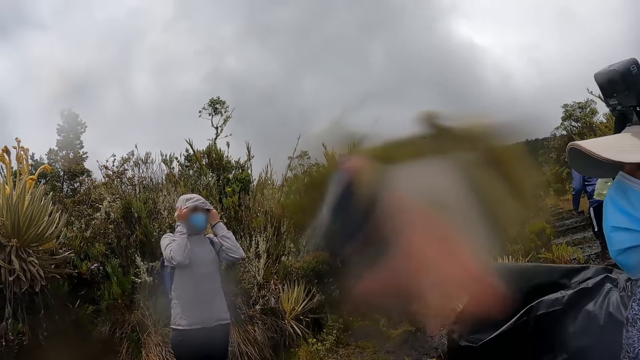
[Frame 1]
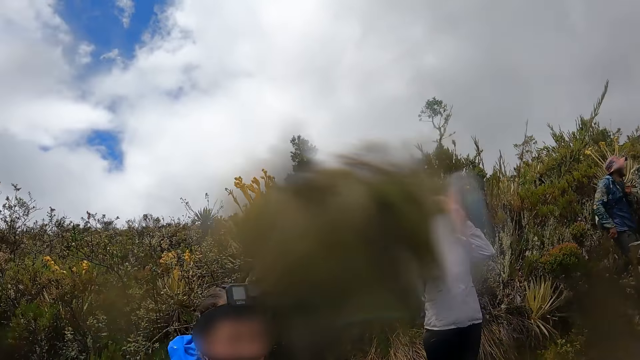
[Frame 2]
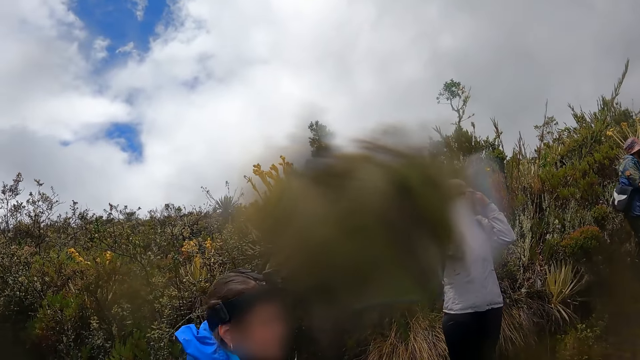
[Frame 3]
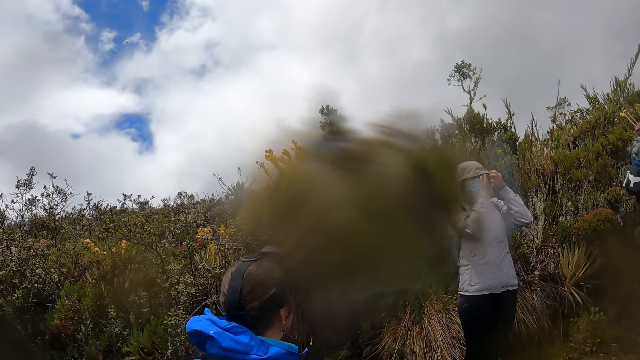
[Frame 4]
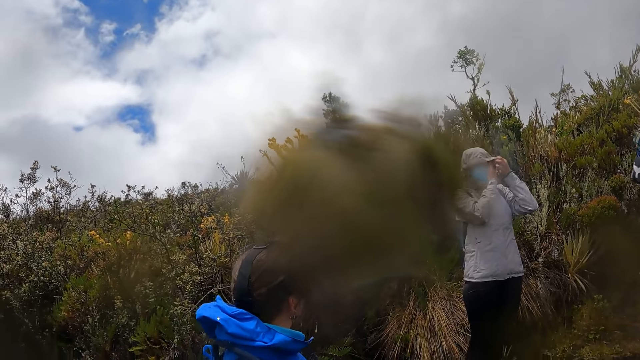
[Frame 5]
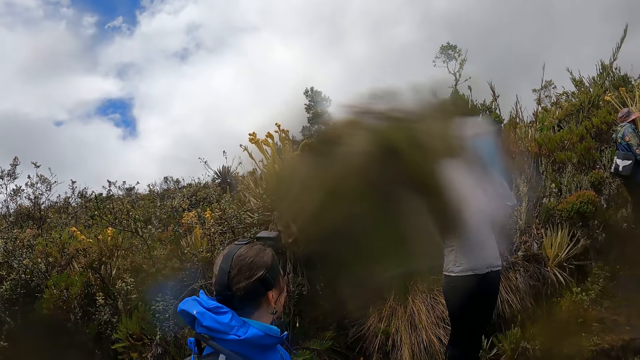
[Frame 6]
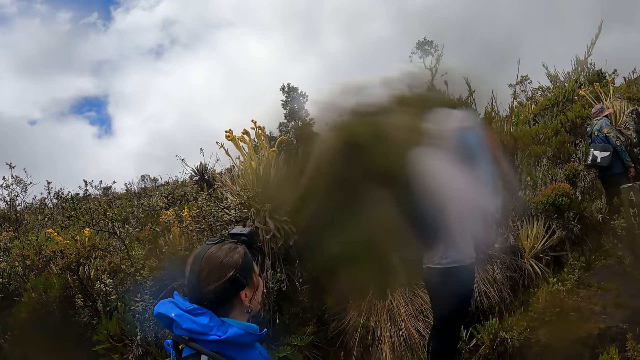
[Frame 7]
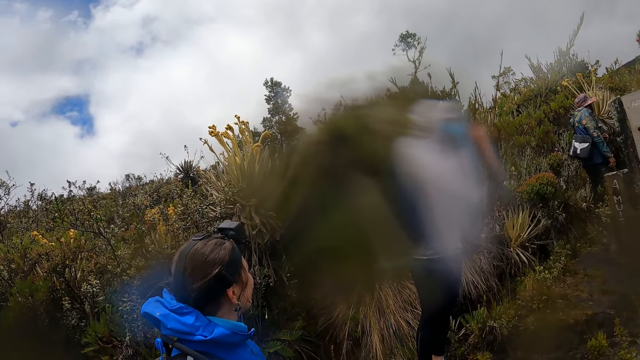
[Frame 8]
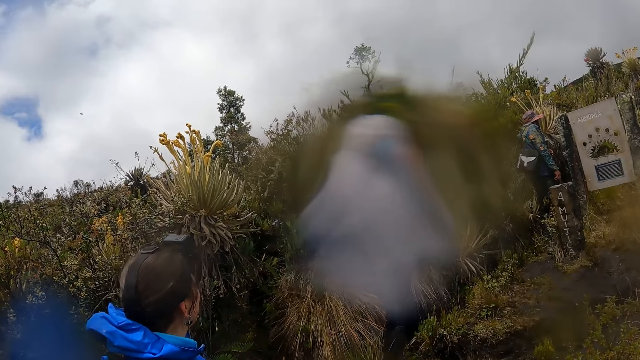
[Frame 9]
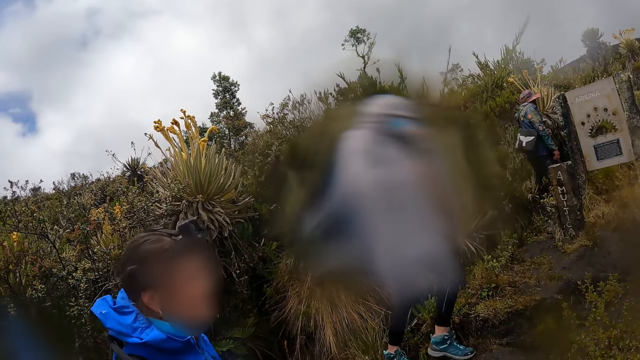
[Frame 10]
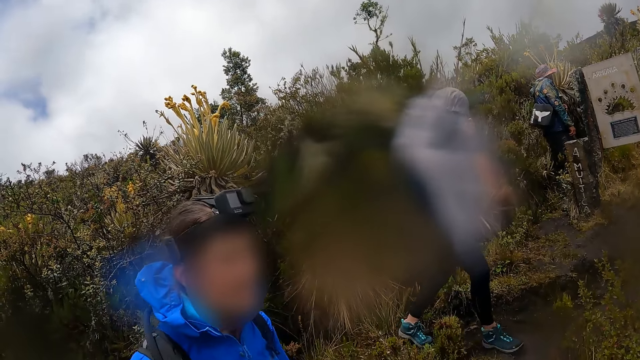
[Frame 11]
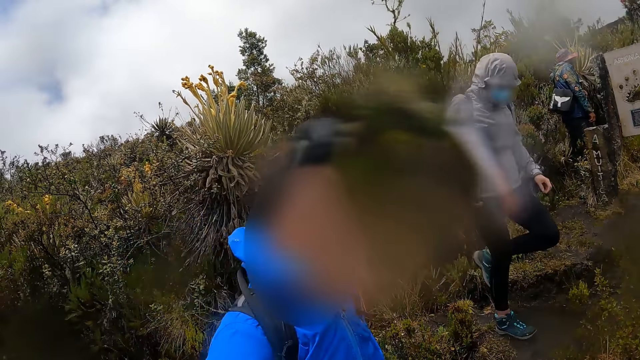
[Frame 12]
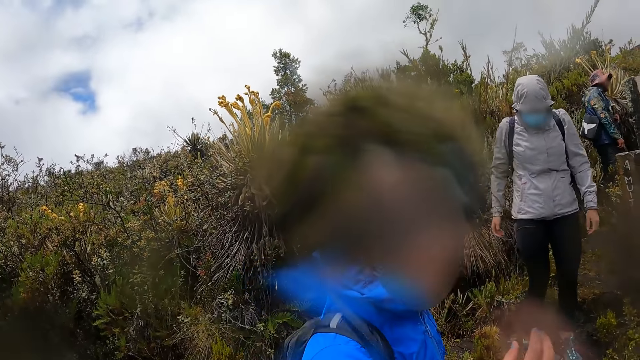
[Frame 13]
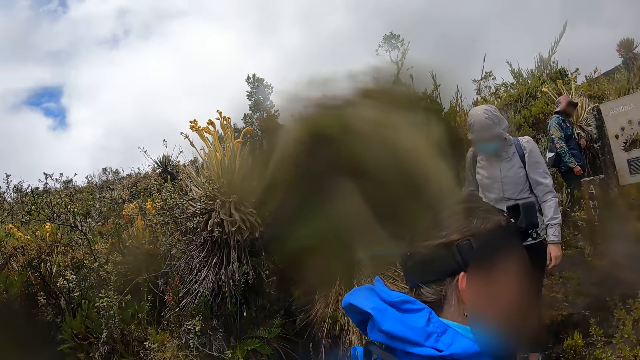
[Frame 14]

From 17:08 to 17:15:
The first hiker points a hand and interacts with the camera wearer and the other hiker. The camera wearer stares around.

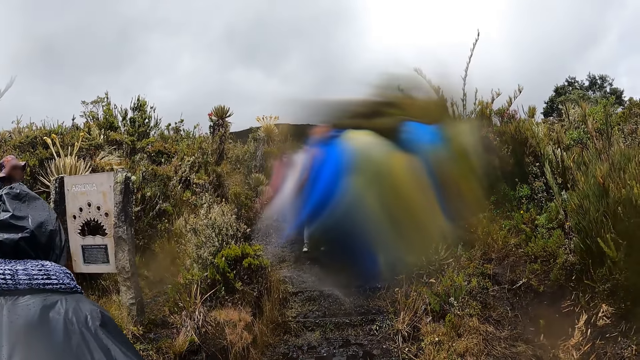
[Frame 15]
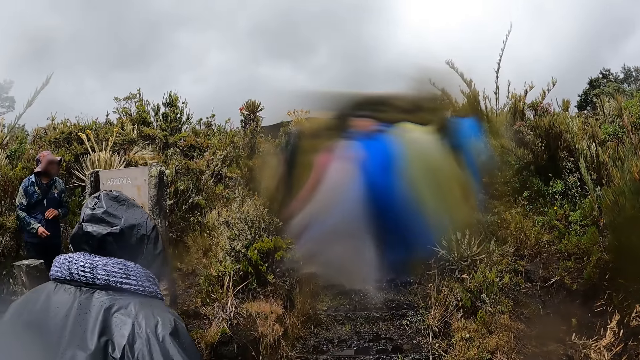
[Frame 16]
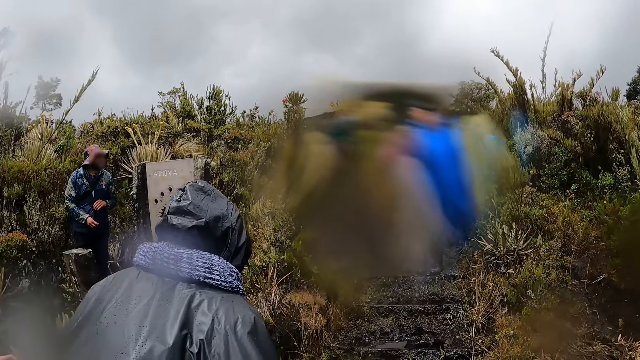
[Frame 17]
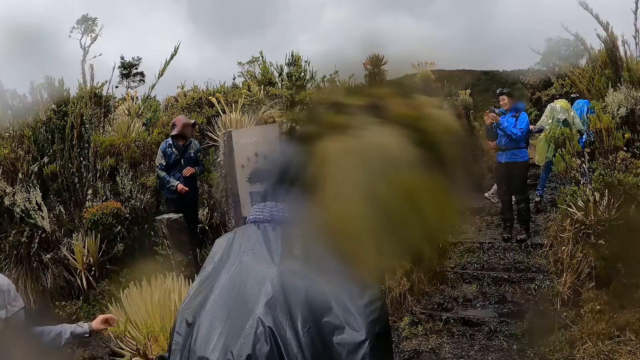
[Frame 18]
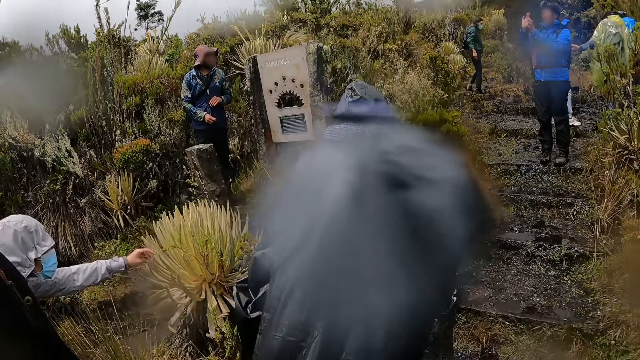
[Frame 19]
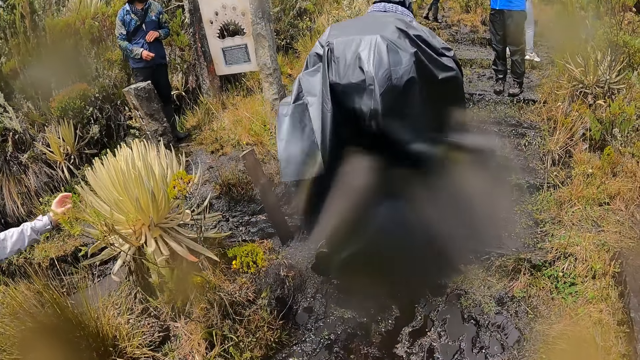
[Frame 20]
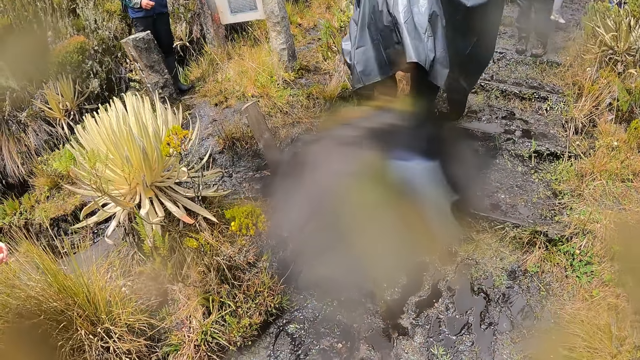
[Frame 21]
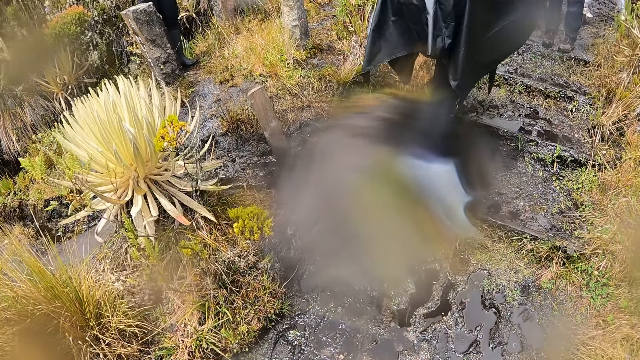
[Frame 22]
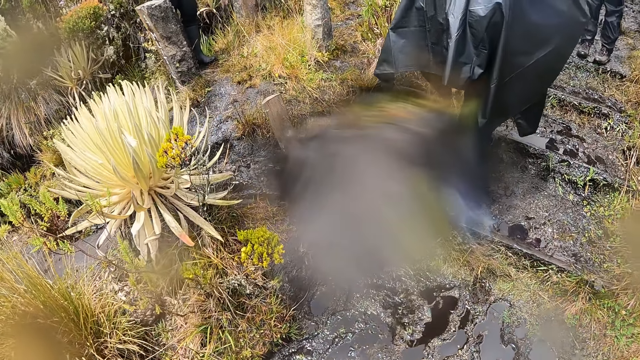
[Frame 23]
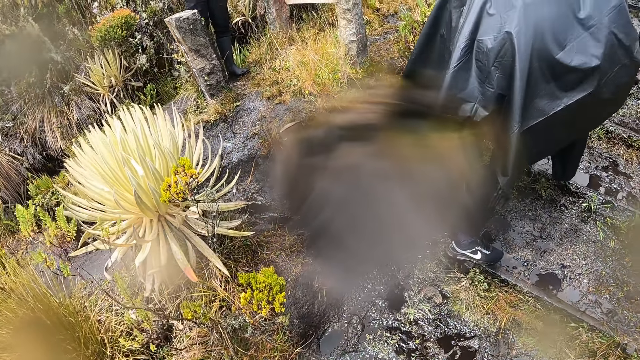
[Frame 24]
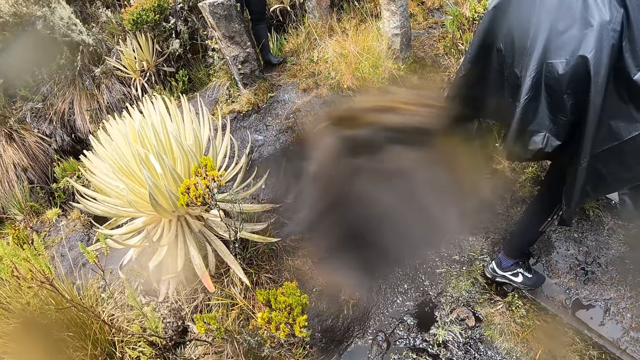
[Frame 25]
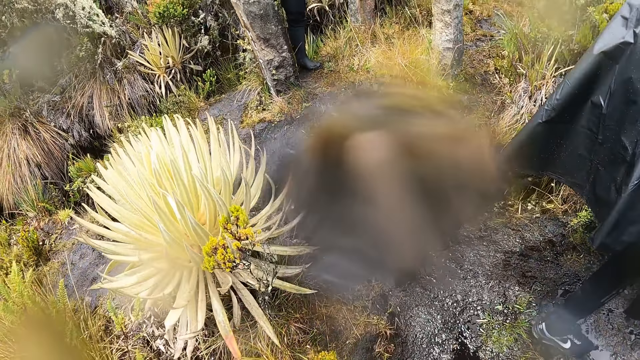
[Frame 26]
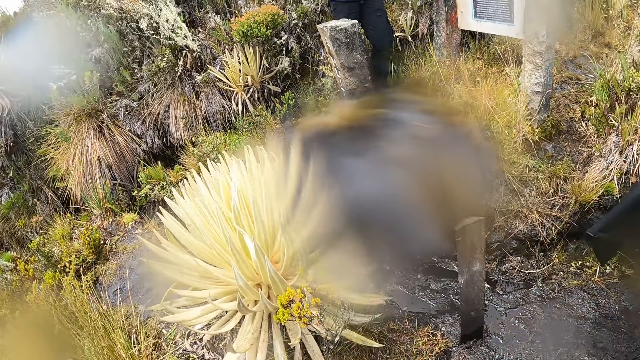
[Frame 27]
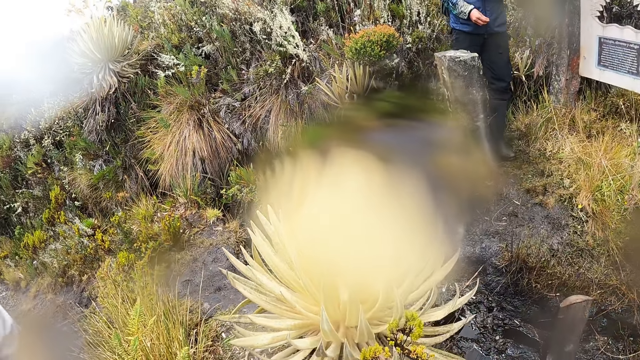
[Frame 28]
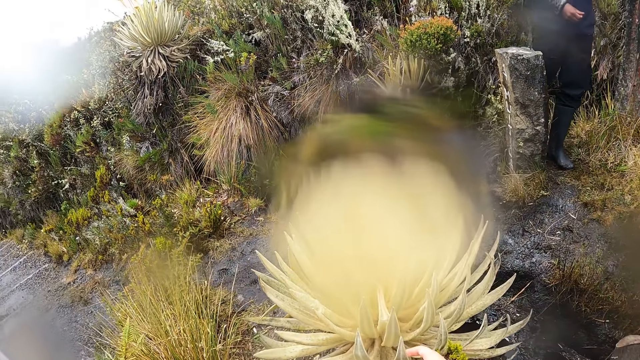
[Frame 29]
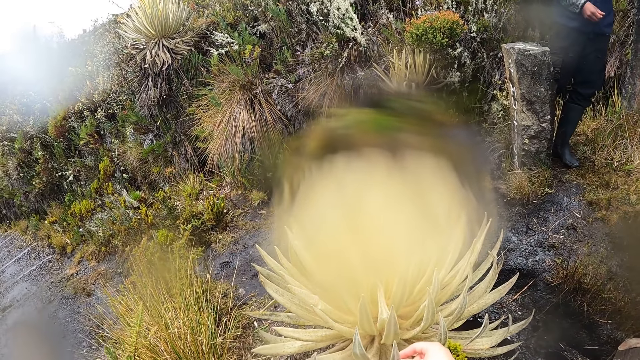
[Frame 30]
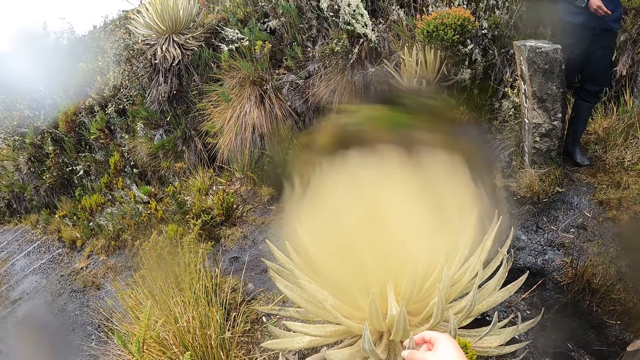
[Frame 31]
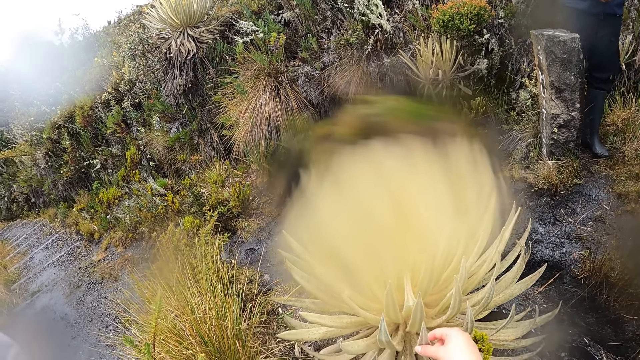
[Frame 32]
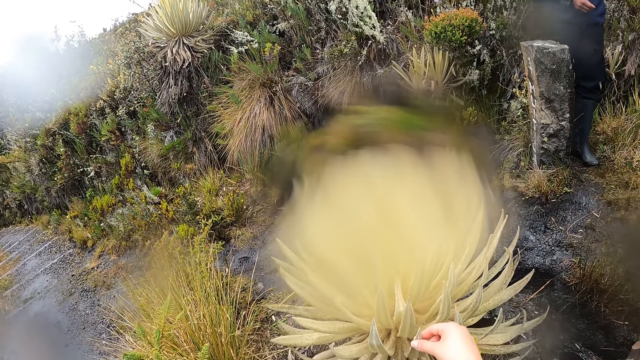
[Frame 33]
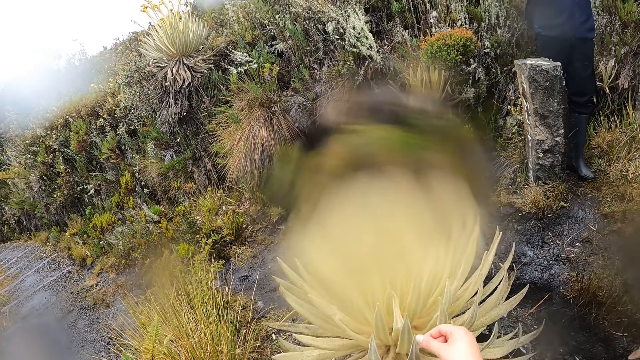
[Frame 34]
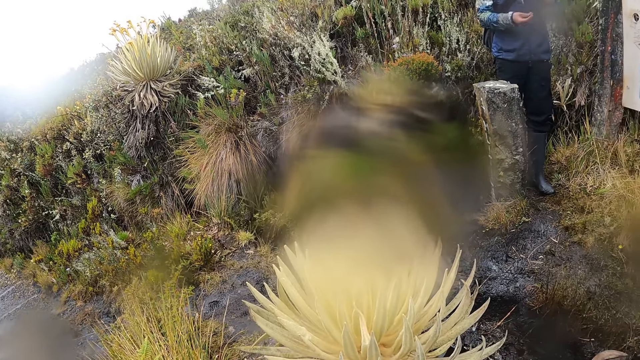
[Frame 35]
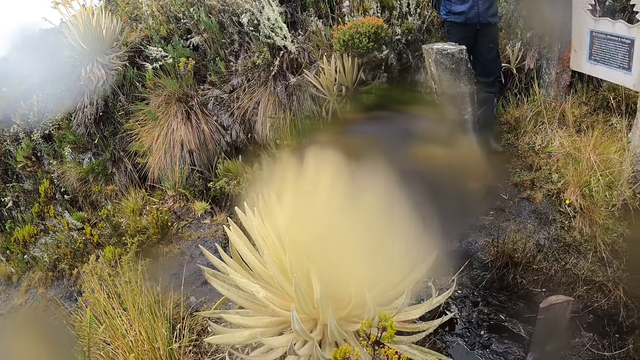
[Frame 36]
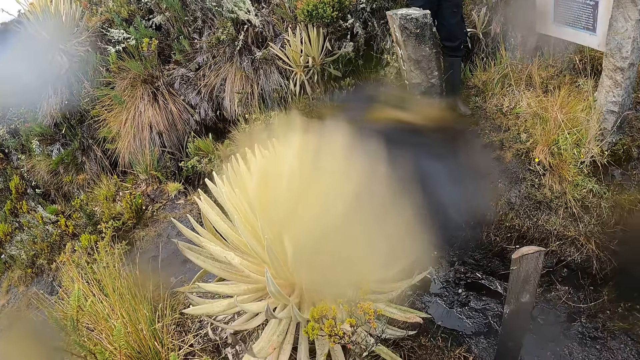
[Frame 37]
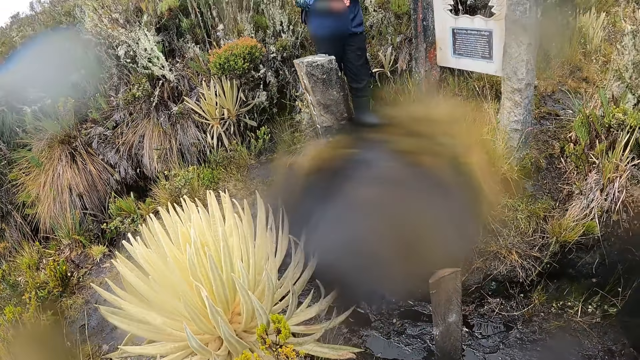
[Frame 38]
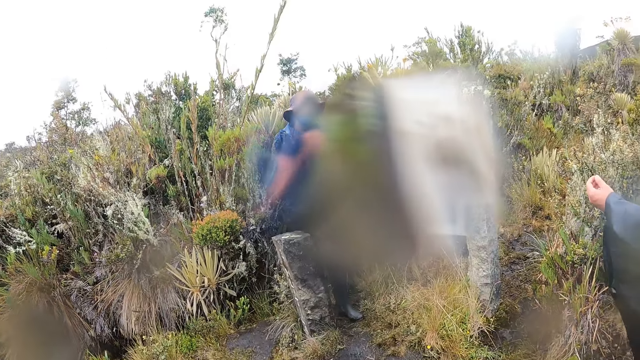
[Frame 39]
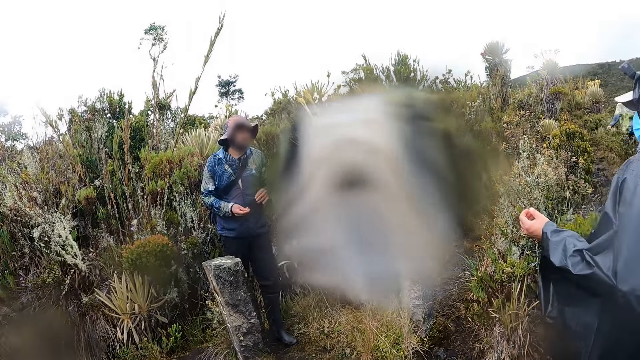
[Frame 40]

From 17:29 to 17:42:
The first hiker interacts with the camera wearer and the other hiker. The camera wearer touched a plant on the path with her right hand. The man interacts with the camera wearer and the group of hikers.
